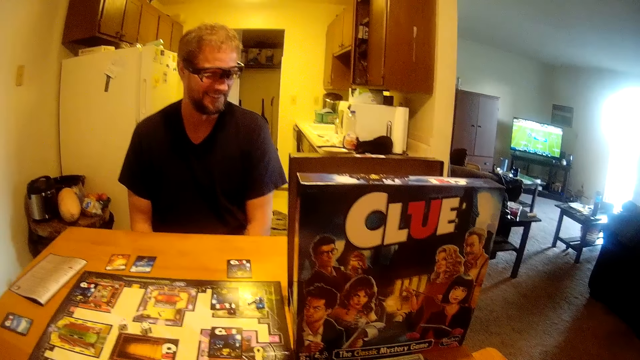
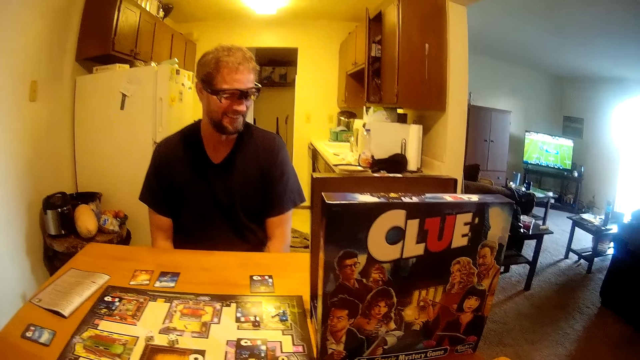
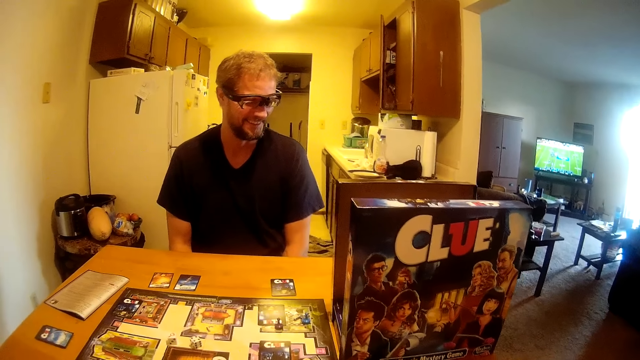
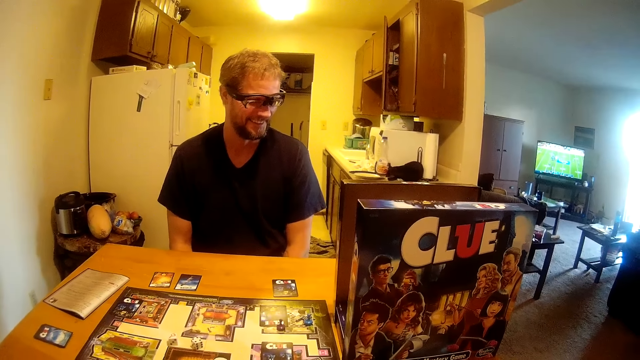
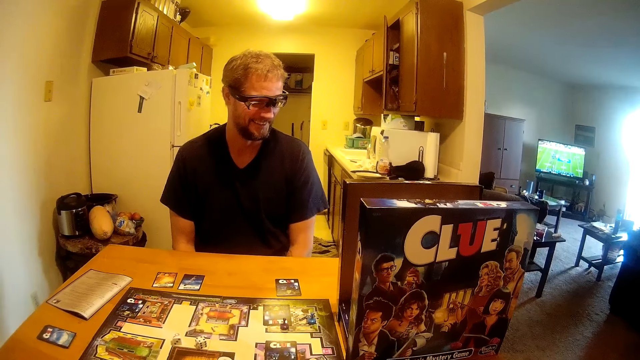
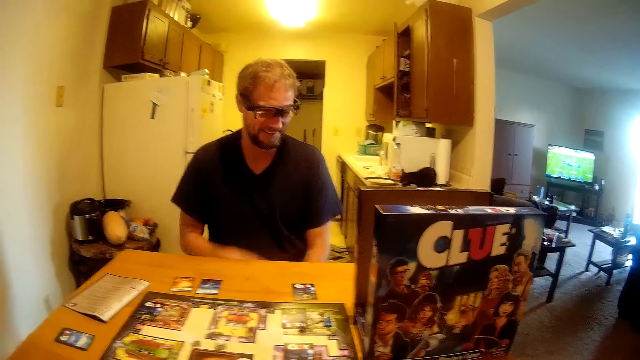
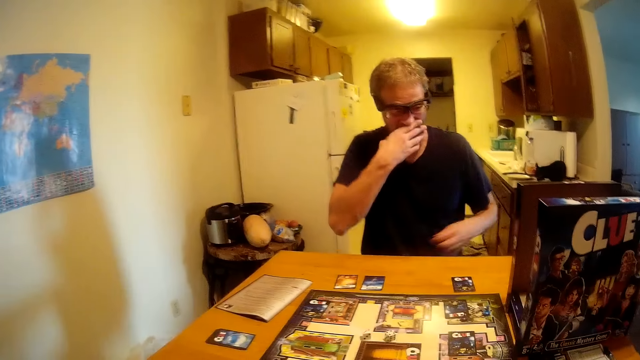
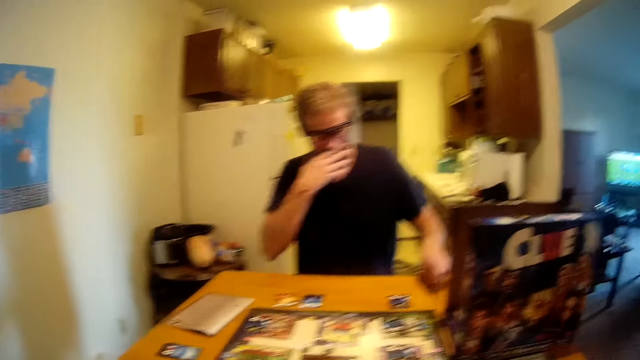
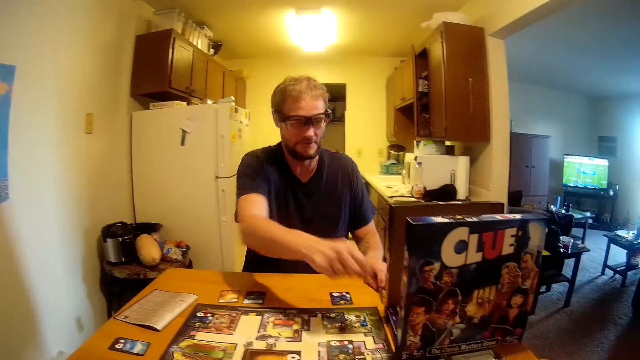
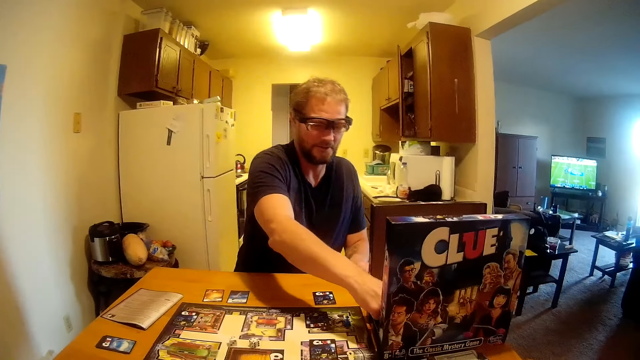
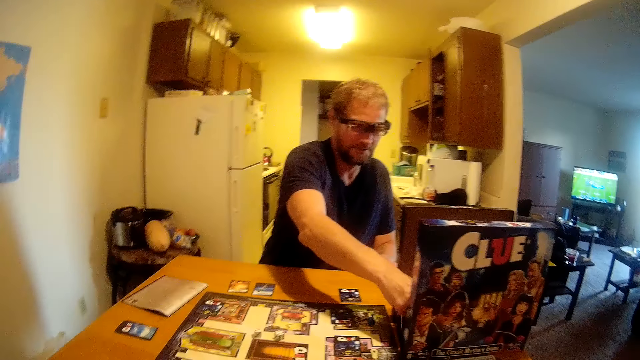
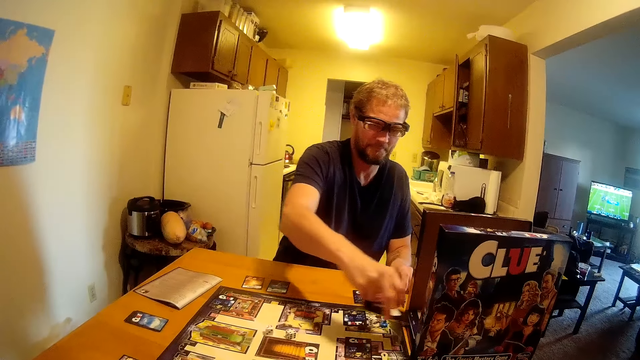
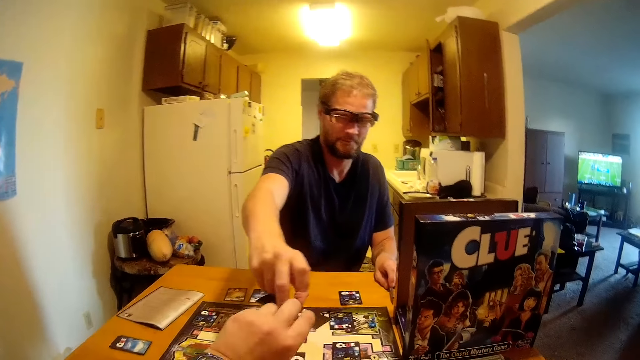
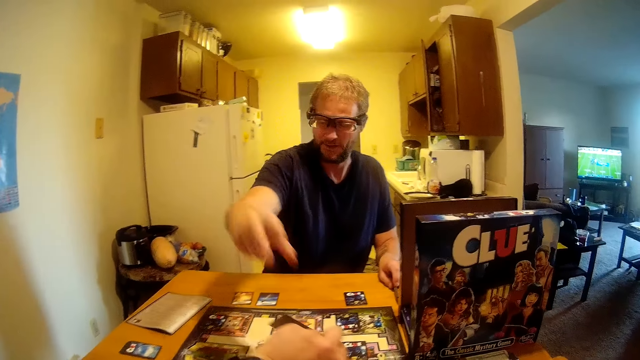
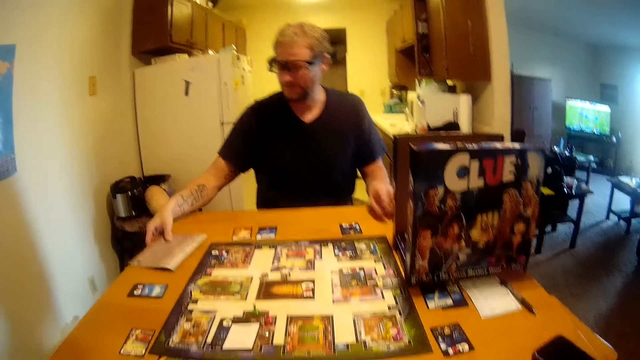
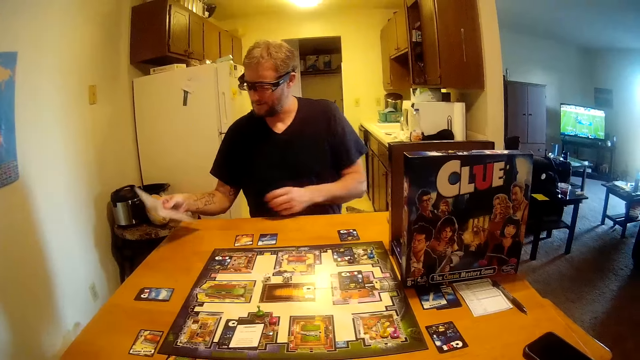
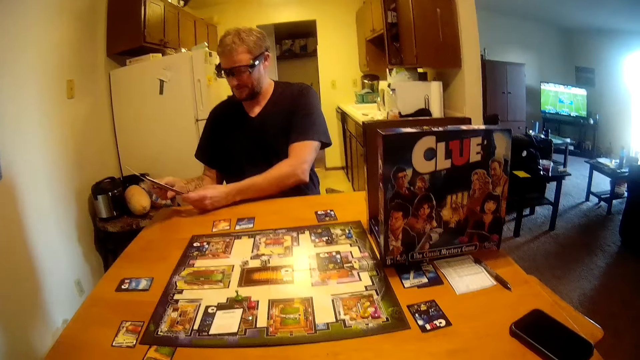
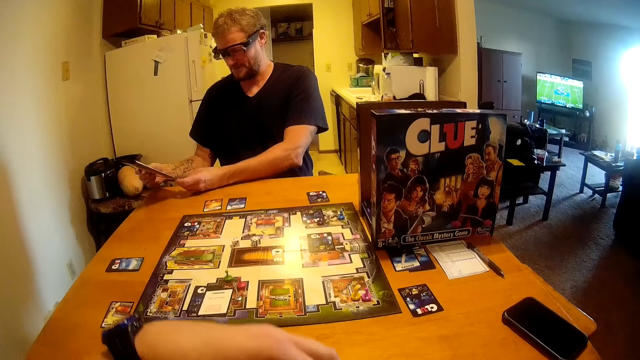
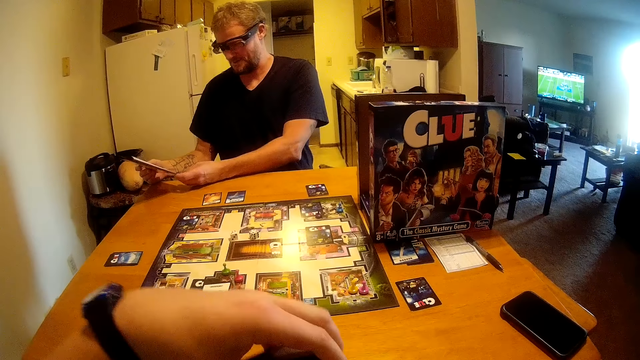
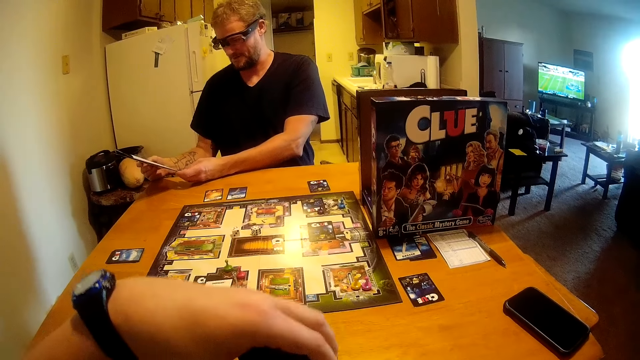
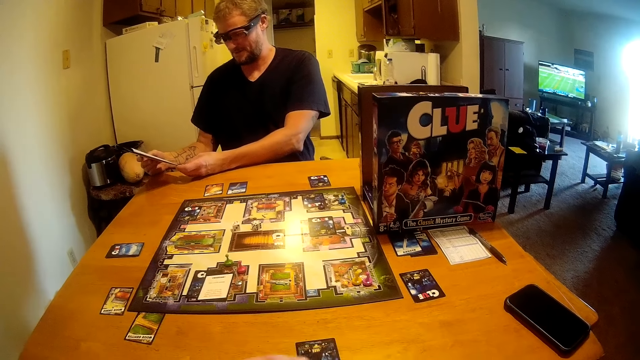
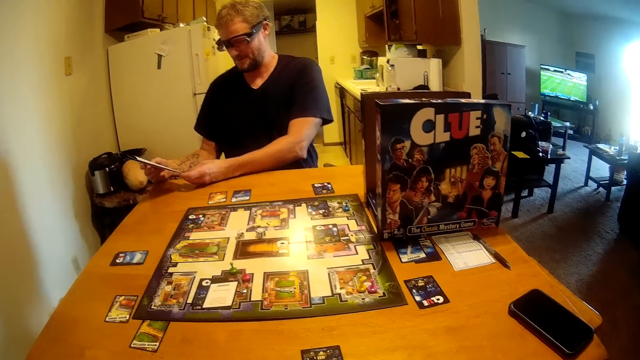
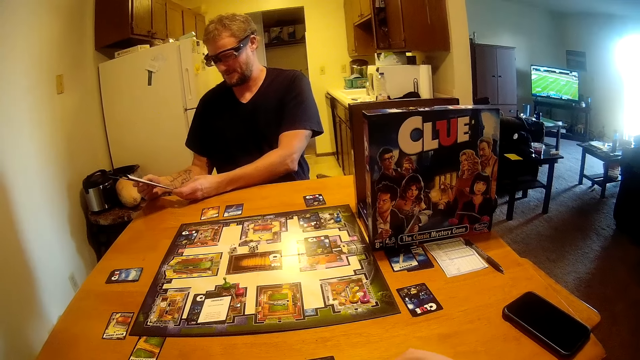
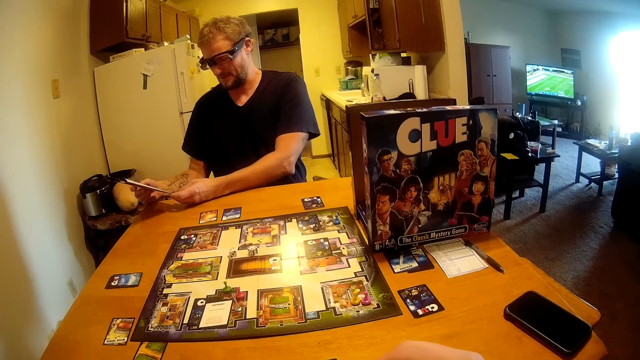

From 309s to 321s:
A man touches his nose. The man places the pen on the table with his left hand. The man picks a card from the game board box with his right hand. The man passes the game board card to the camera wearer with his right hand. The man picks a book on the table with his right hand. The man holds the book with both hands. The camera wearer raises the game board card with her left hand.

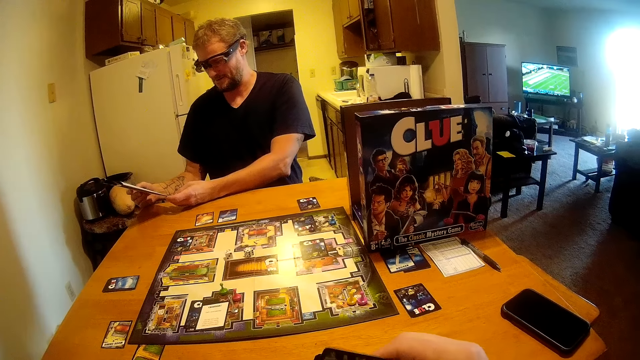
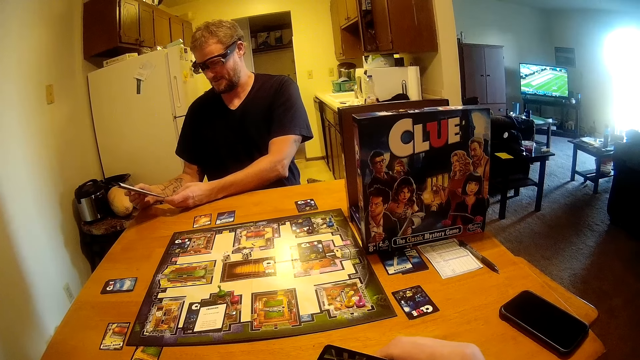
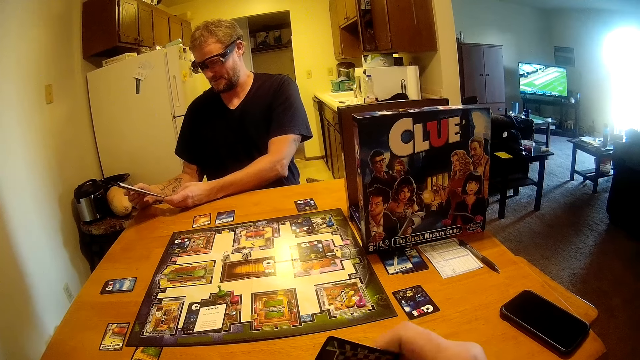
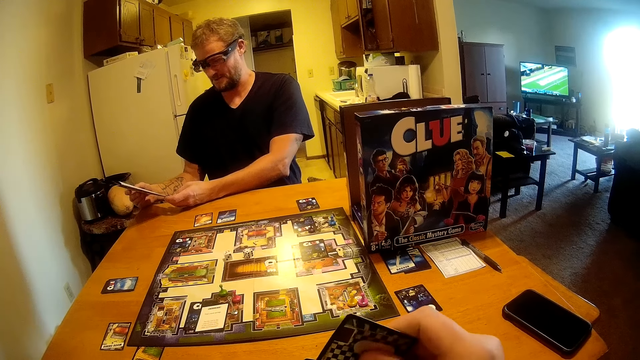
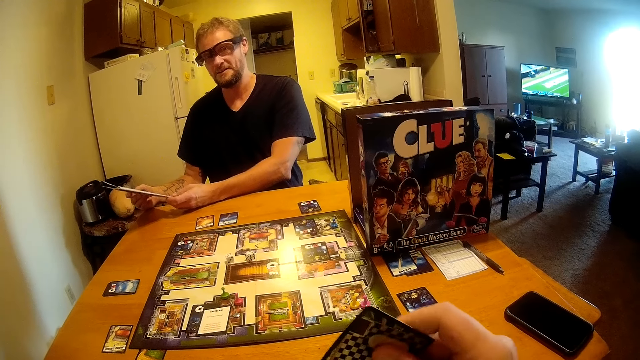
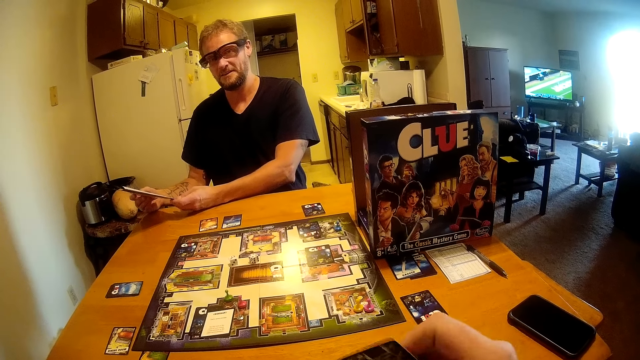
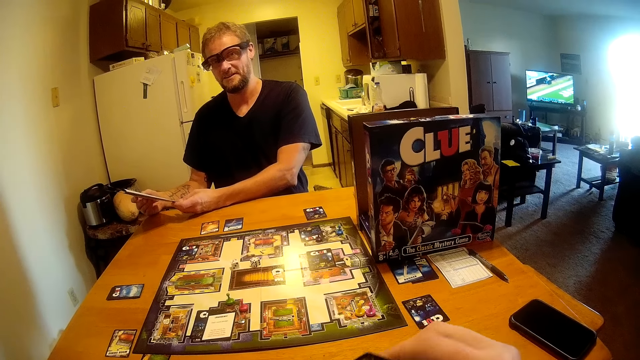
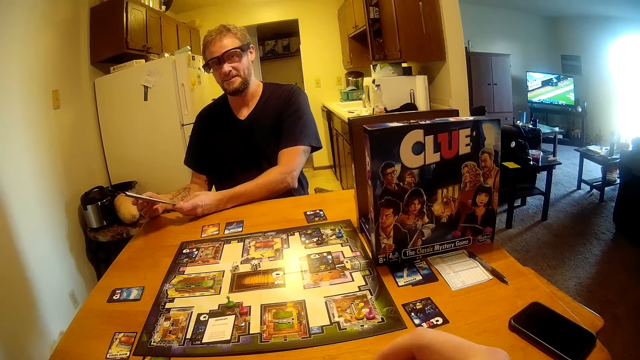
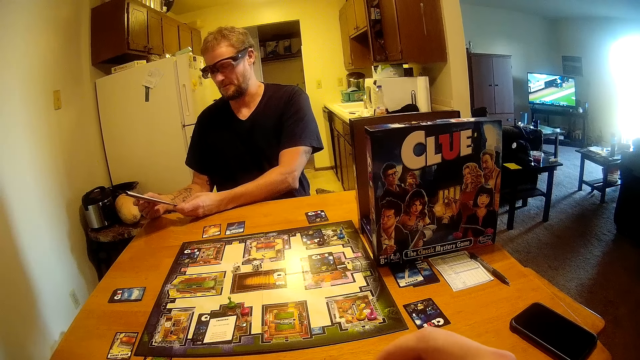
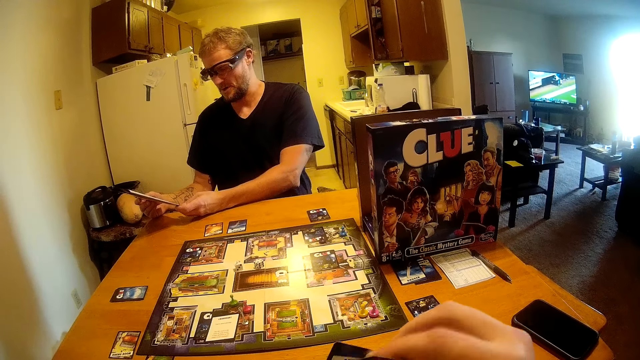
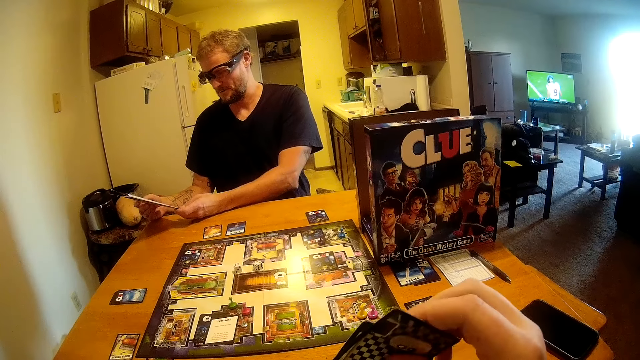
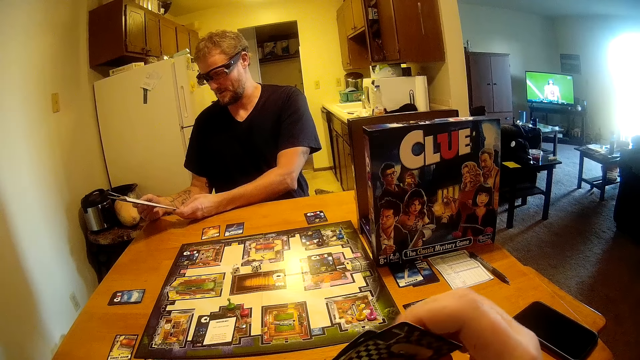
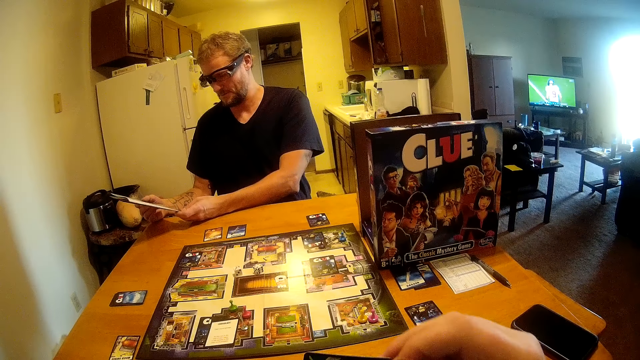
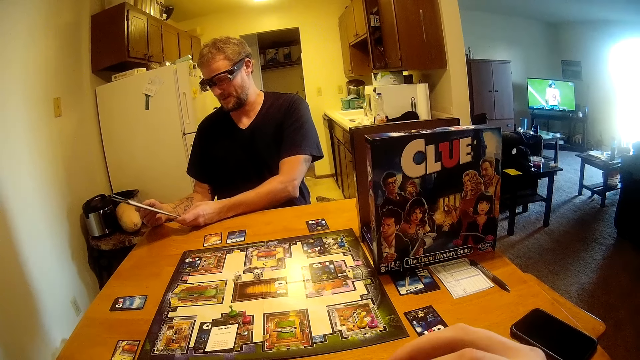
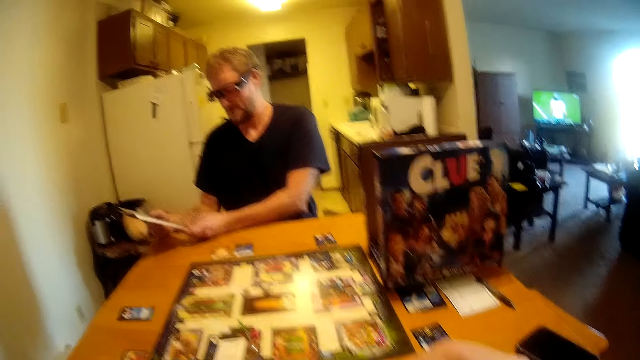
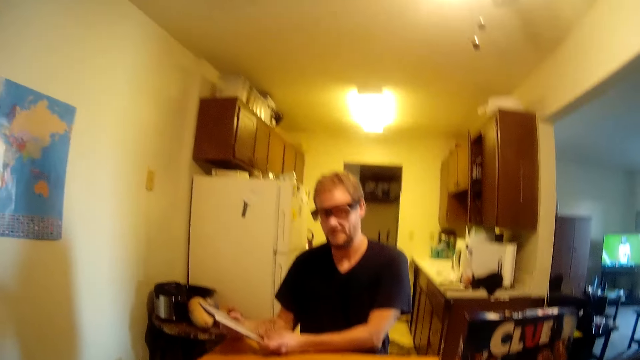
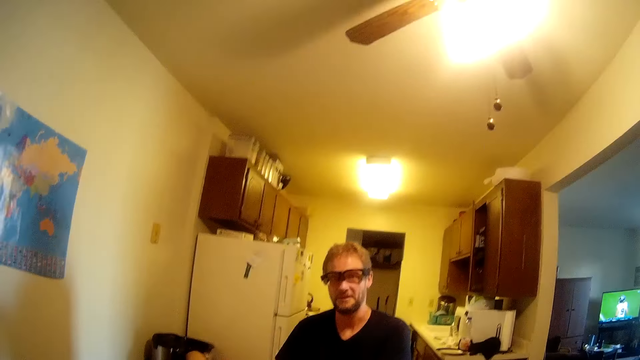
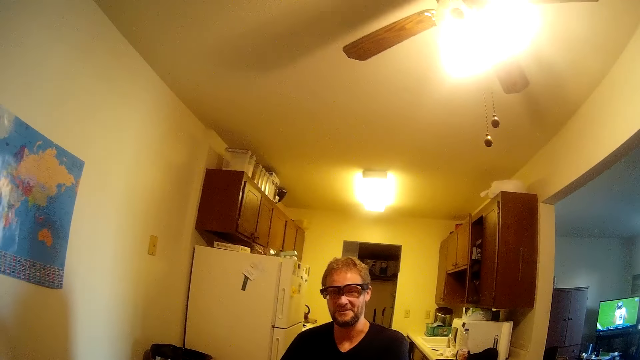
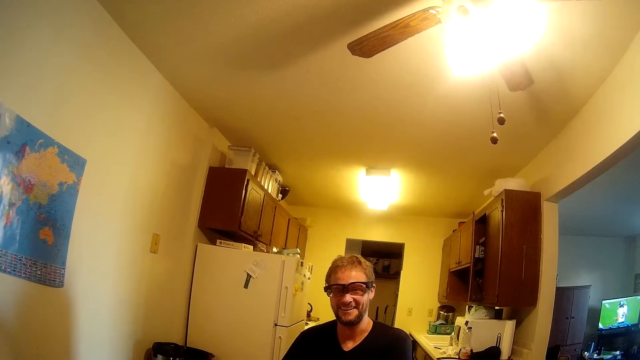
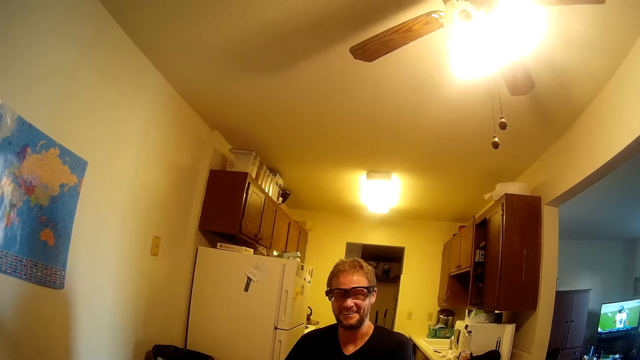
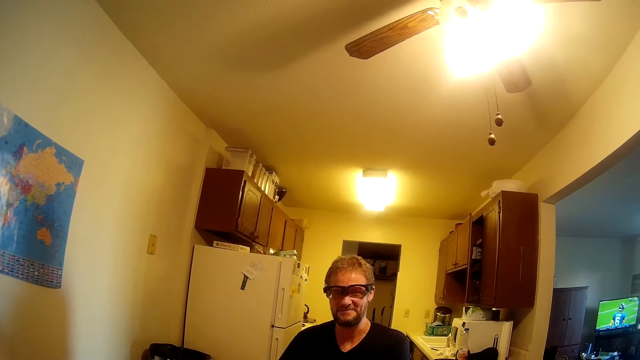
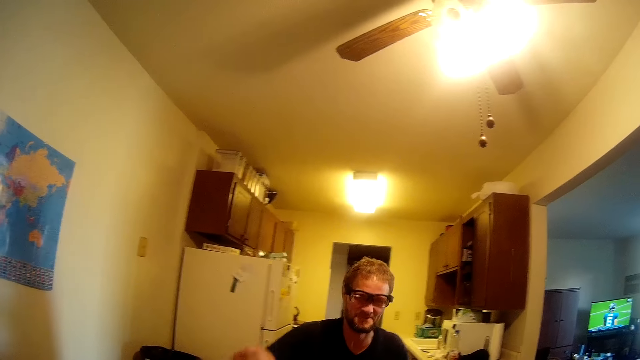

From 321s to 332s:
The camera wearer holds the game board card with her right hand. A man reads the instructions. The man interacts with the camera wearer.
